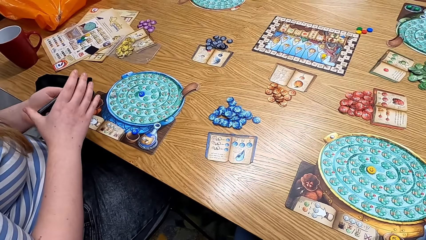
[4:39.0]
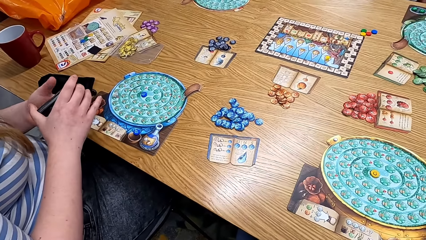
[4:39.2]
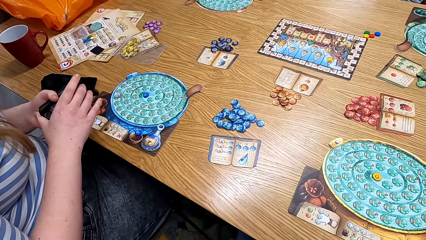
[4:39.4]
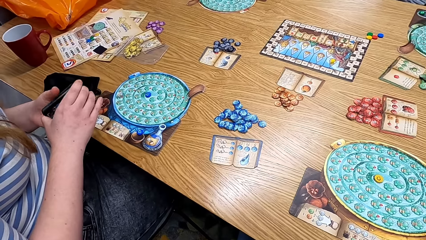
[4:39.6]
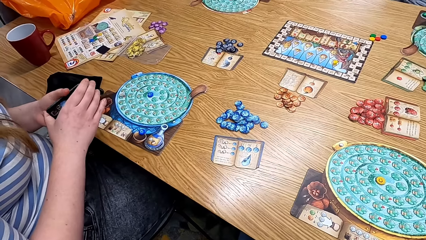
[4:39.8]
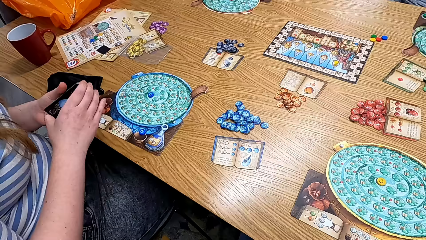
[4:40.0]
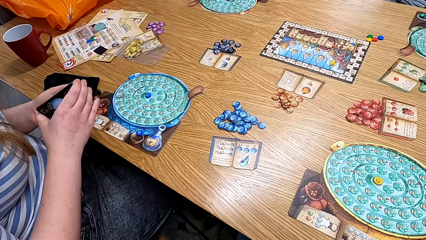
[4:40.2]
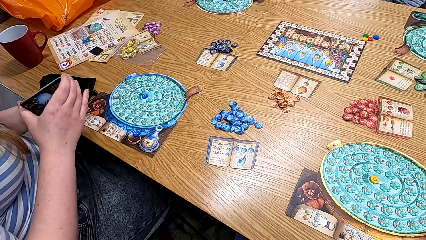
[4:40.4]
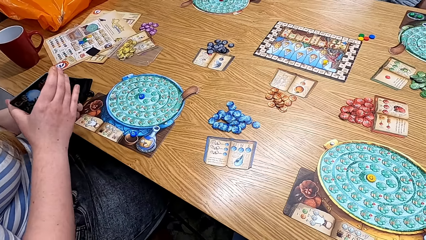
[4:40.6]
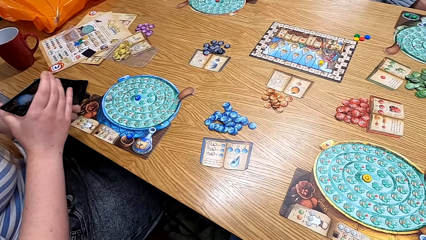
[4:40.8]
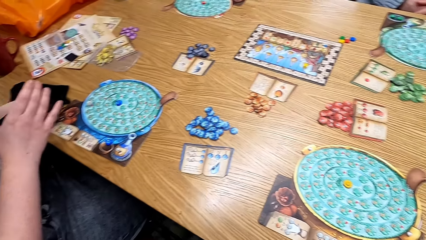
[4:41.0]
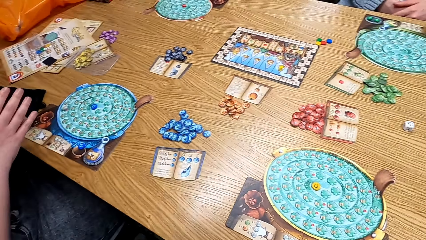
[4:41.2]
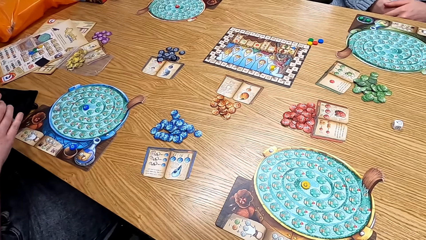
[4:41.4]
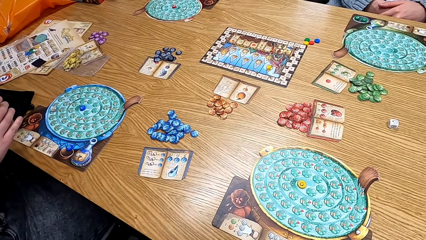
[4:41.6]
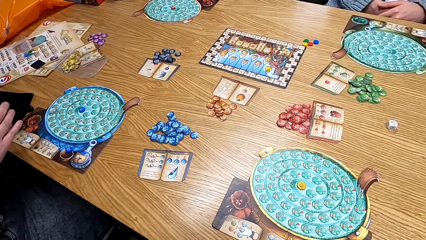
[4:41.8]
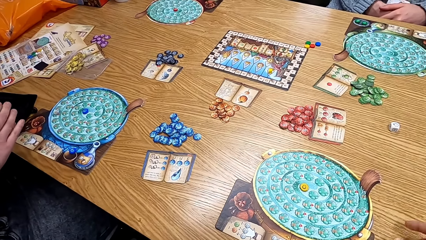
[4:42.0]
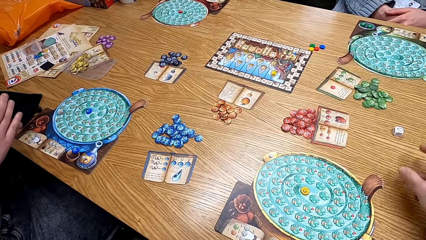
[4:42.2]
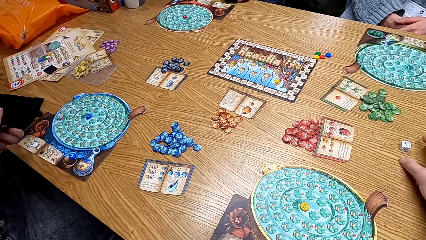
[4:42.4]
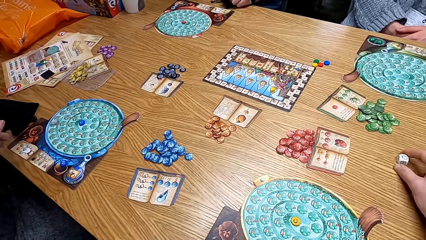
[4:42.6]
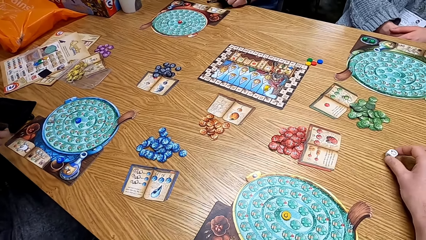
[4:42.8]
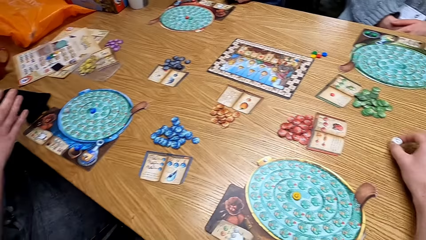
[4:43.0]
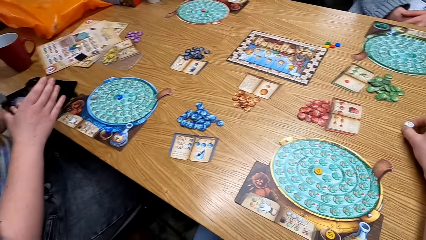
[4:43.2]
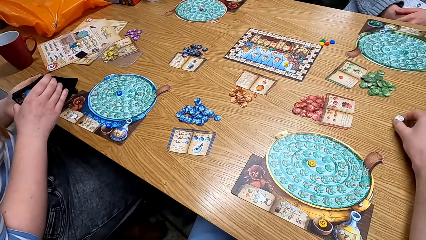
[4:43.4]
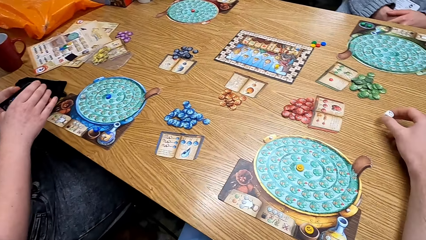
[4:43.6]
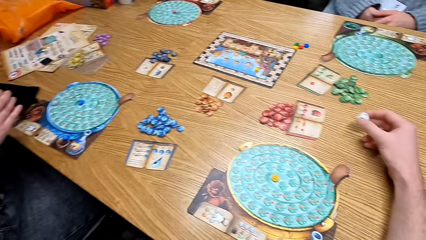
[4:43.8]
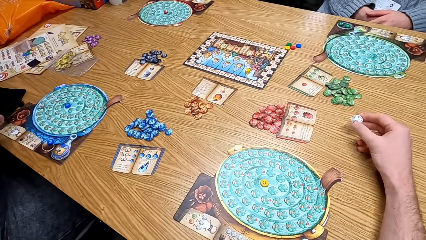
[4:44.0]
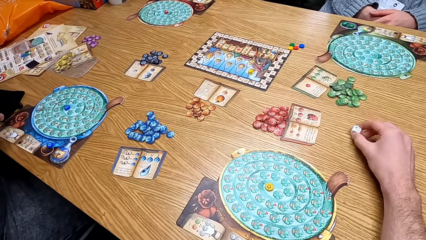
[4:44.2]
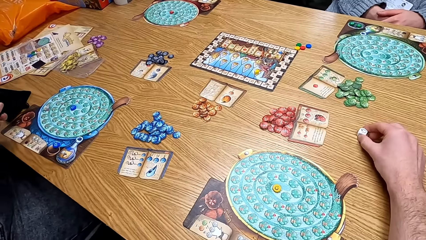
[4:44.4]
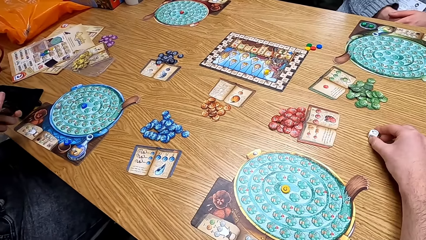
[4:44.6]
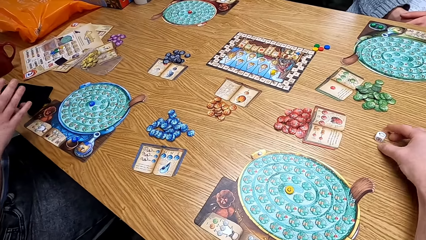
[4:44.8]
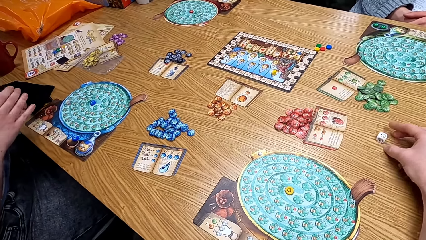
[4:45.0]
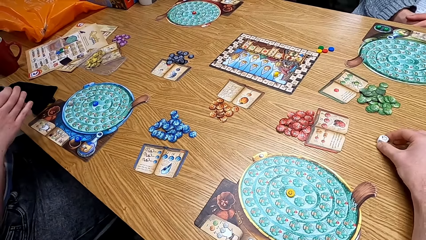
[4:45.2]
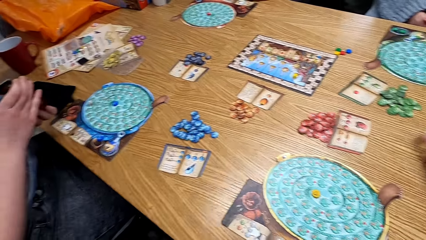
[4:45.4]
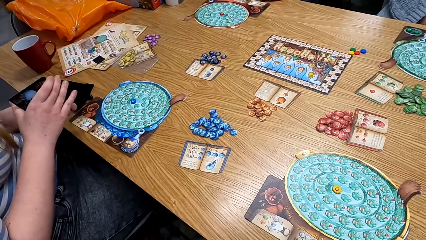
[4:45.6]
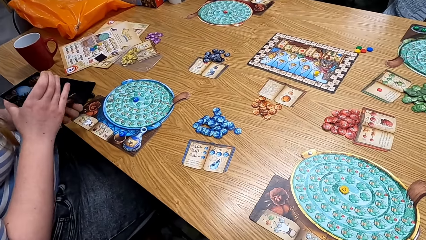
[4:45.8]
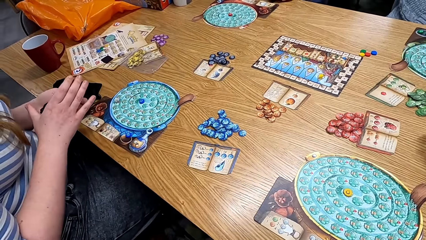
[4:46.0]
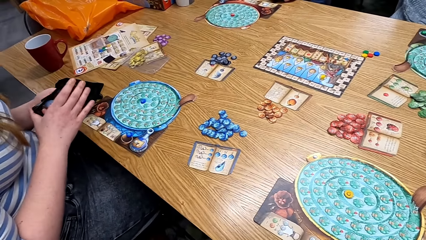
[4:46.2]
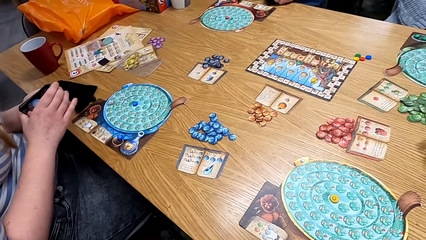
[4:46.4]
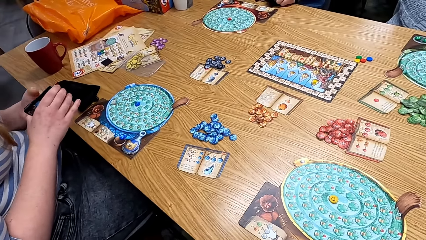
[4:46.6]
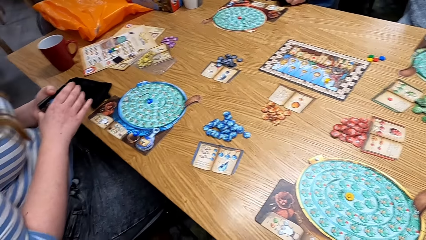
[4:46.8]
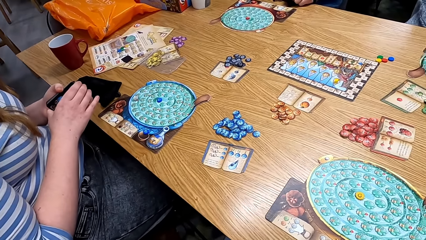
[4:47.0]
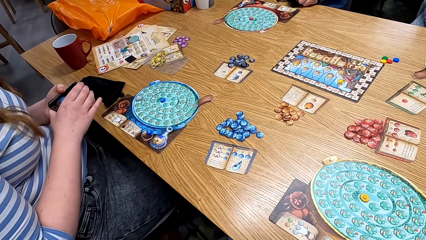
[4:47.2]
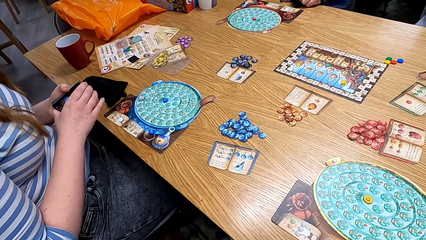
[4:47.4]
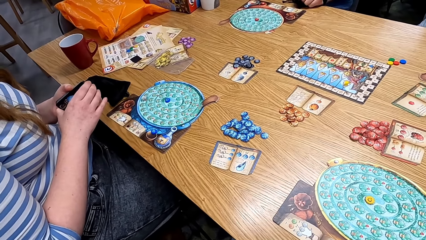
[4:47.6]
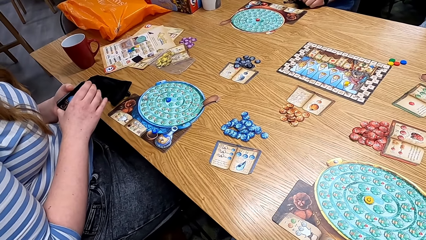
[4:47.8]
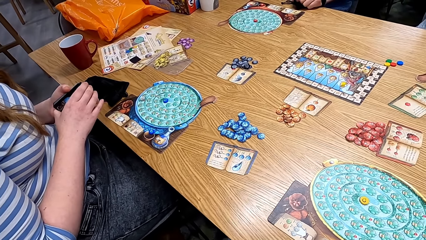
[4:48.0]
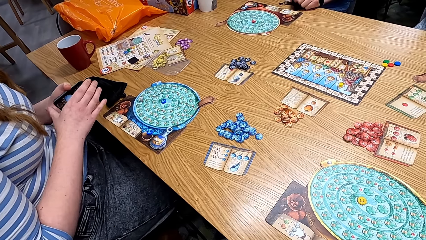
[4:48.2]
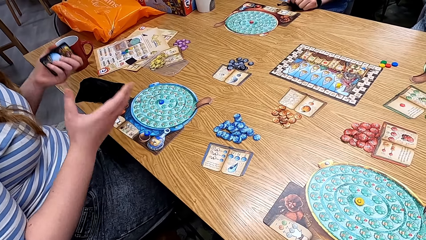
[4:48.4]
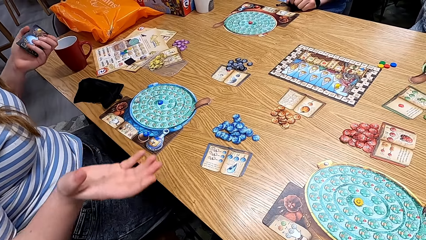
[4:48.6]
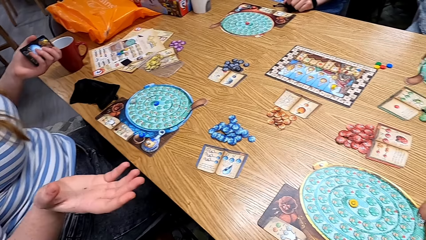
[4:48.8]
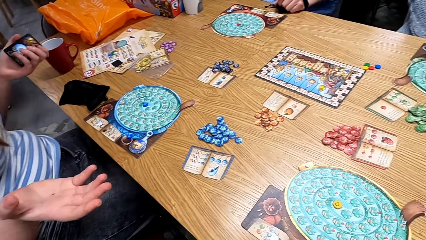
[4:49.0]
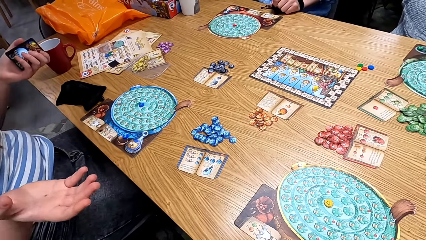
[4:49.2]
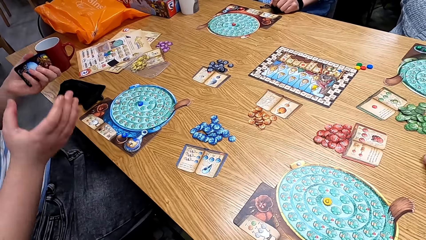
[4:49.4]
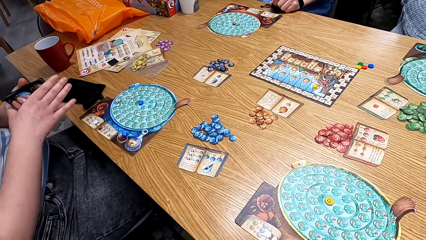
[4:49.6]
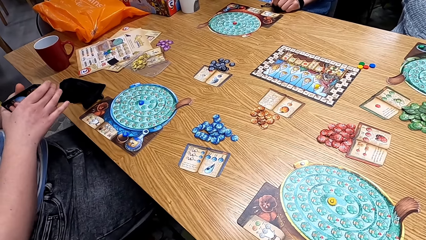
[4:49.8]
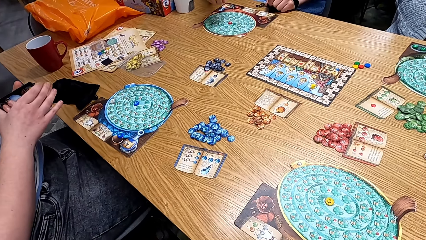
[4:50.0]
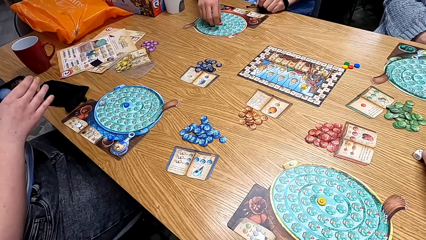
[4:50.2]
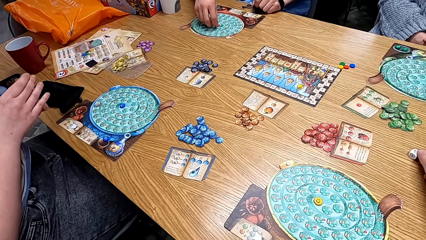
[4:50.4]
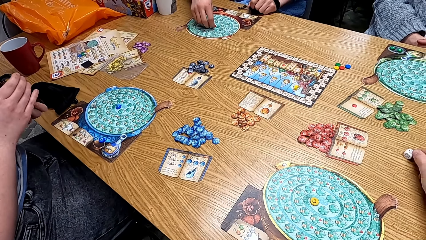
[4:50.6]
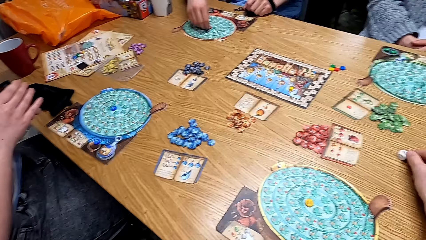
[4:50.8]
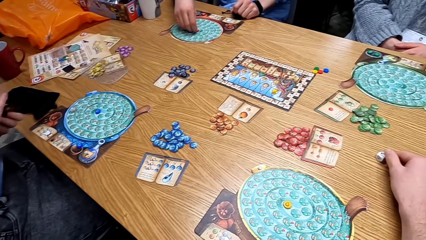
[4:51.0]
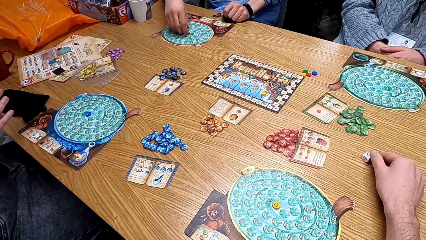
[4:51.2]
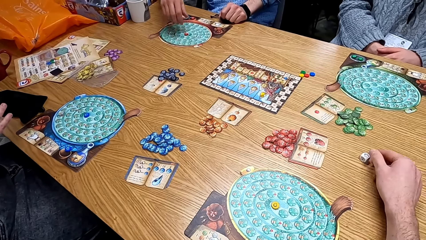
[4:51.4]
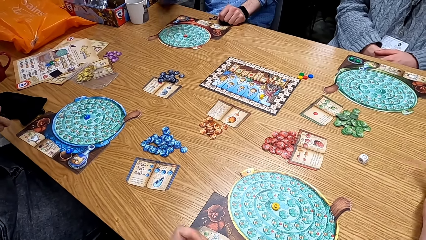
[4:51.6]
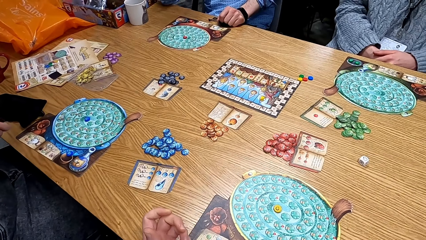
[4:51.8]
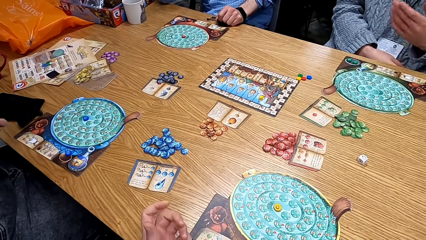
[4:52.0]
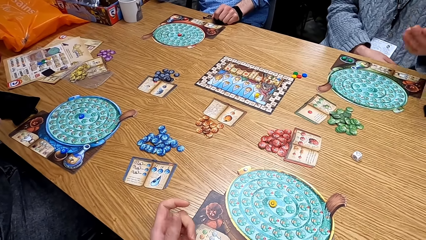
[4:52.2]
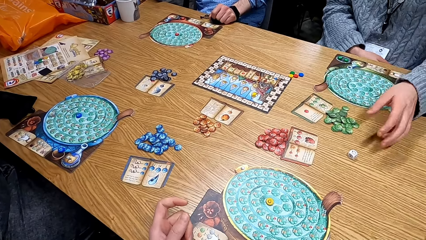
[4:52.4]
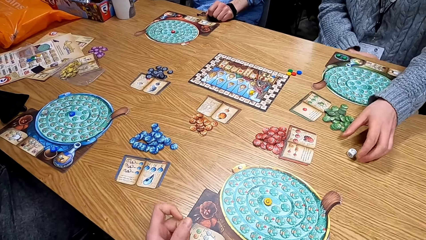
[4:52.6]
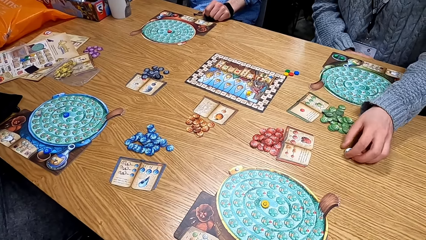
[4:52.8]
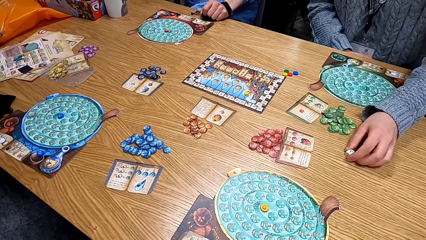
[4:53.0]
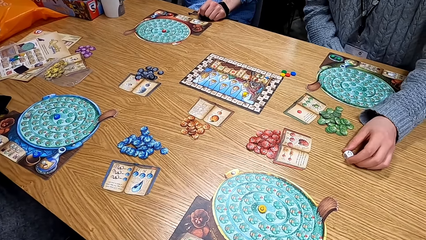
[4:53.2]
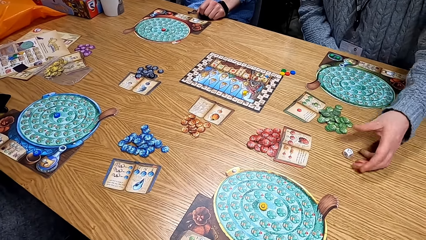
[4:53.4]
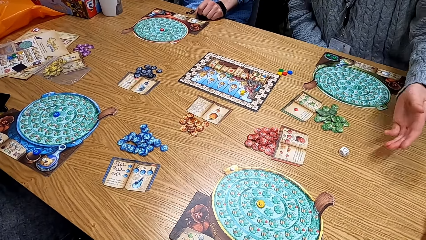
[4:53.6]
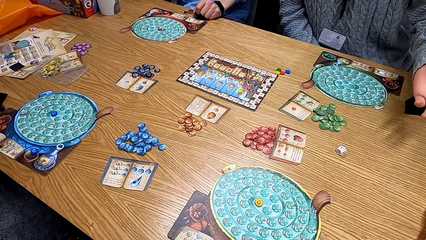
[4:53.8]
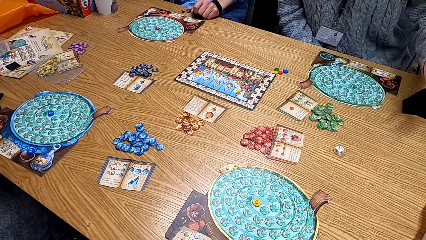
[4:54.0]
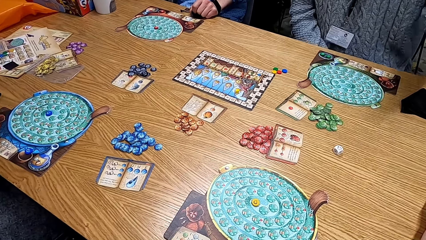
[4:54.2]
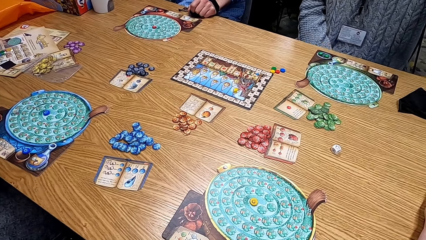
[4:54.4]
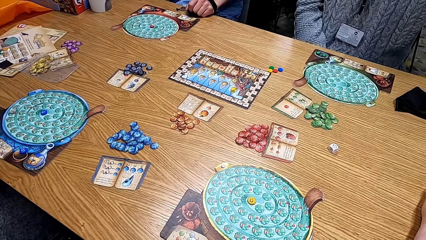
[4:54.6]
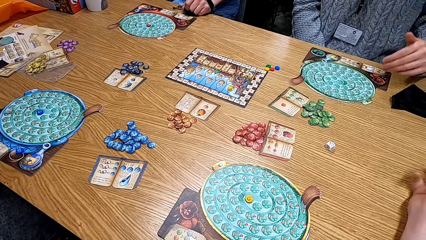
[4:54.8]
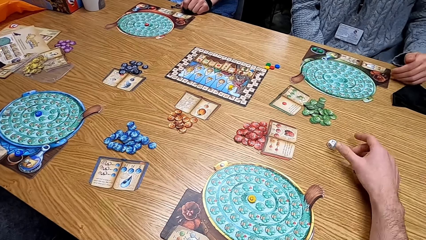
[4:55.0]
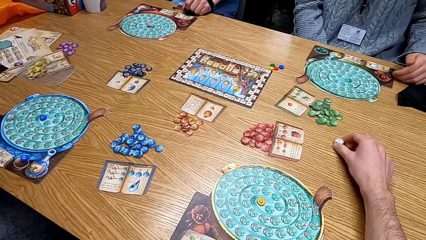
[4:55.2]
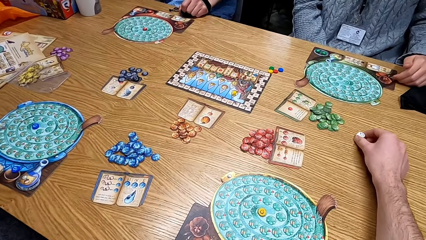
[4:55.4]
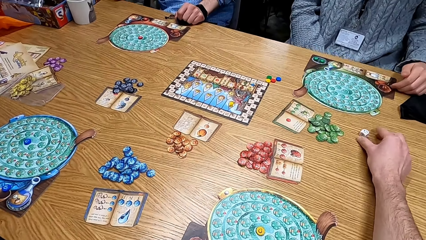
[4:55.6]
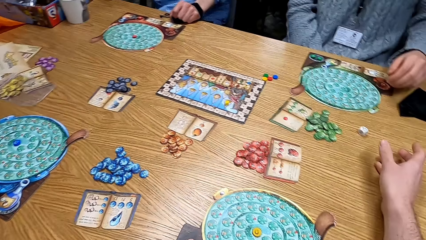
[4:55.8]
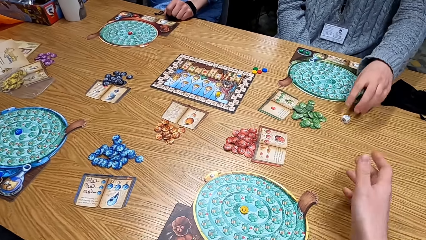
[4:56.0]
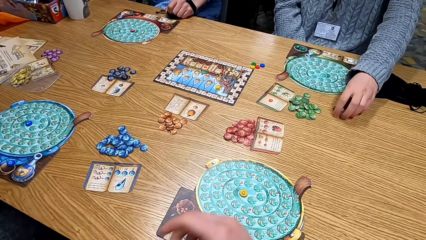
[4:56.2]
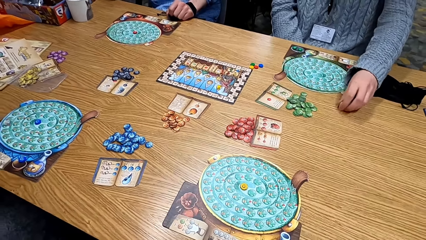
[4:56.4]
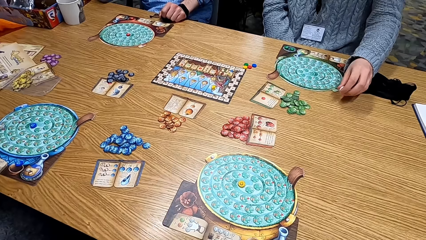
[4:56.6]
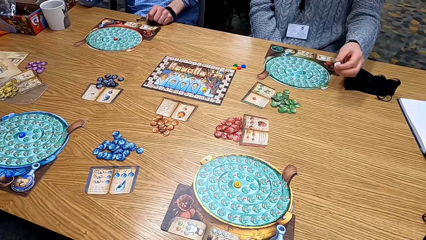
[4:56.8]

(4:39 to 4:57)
A lady shuffles the cards. The camera wearer picks up the dice. They touch the dice. The lady shuffles the cards. A woman moves her hands. A man picks up the dice. Another lady touches the dice. The camera wearer picks up the dice. They give the other lady the dice.
